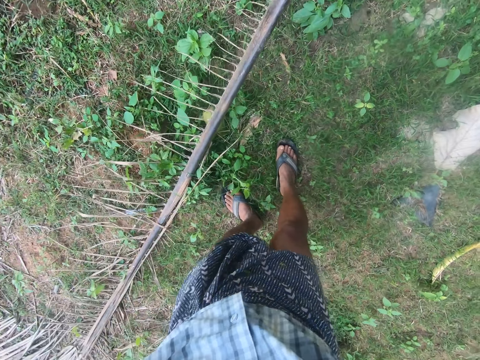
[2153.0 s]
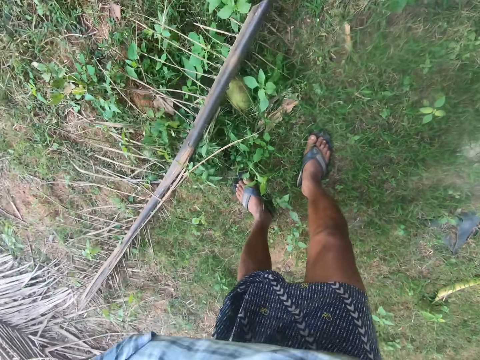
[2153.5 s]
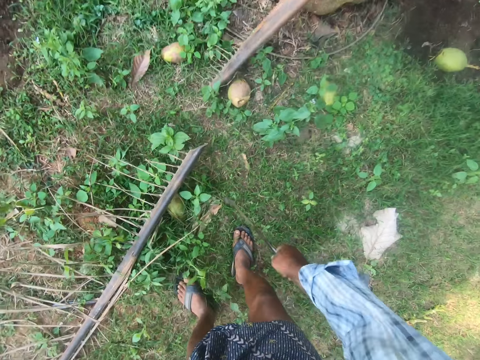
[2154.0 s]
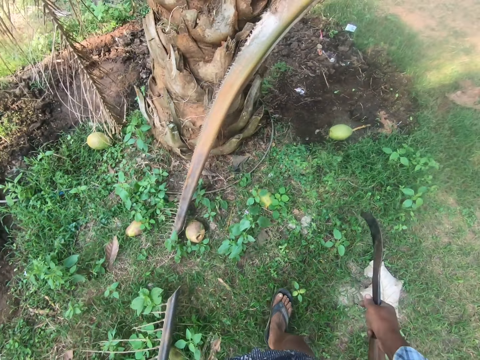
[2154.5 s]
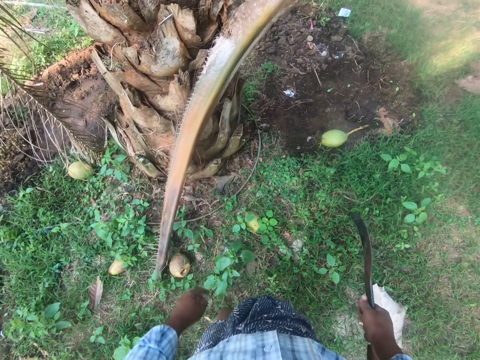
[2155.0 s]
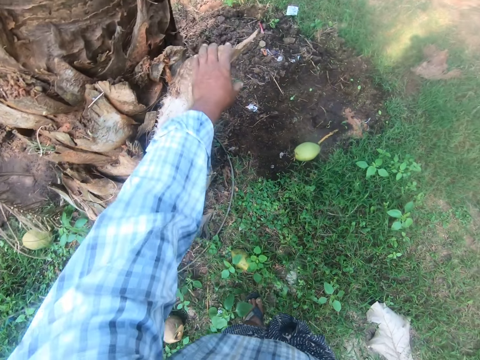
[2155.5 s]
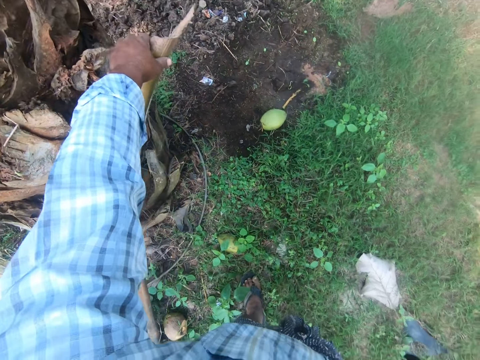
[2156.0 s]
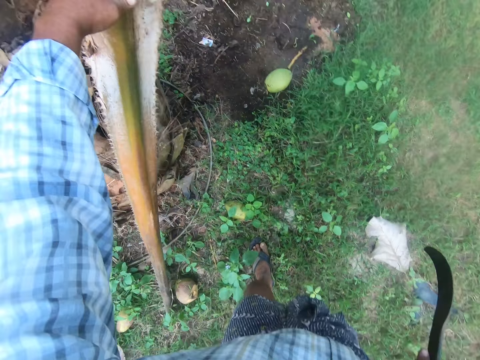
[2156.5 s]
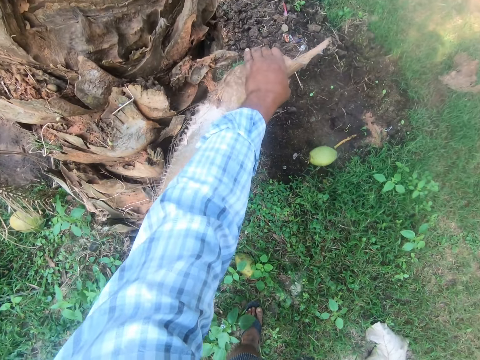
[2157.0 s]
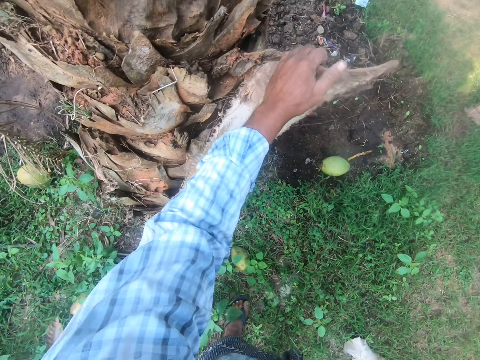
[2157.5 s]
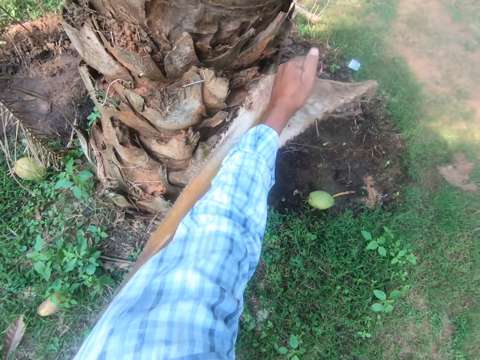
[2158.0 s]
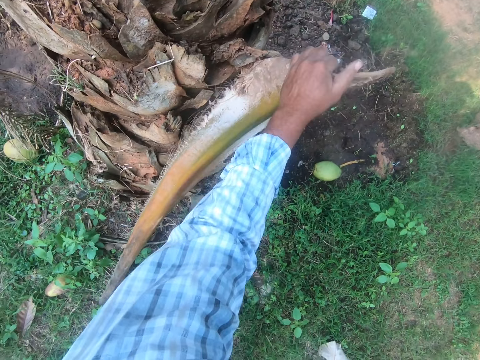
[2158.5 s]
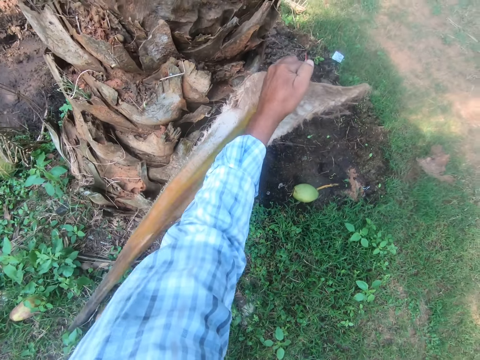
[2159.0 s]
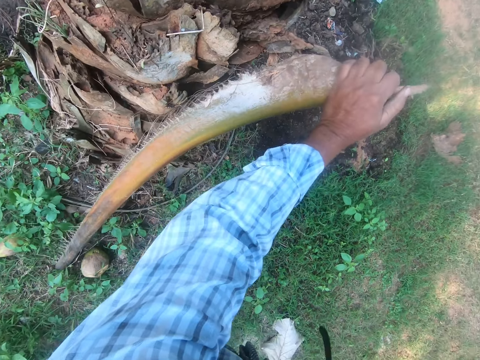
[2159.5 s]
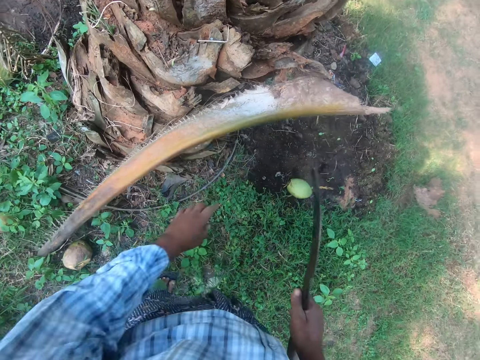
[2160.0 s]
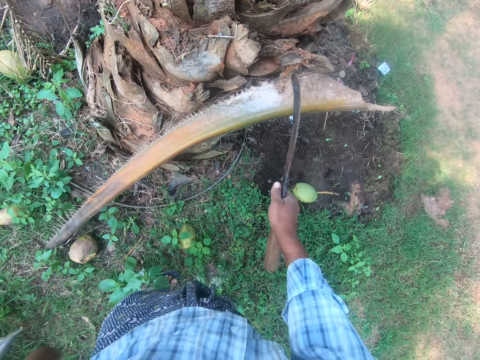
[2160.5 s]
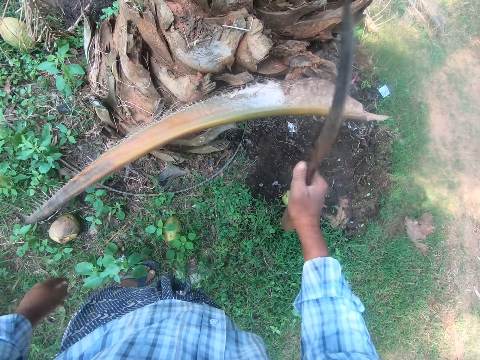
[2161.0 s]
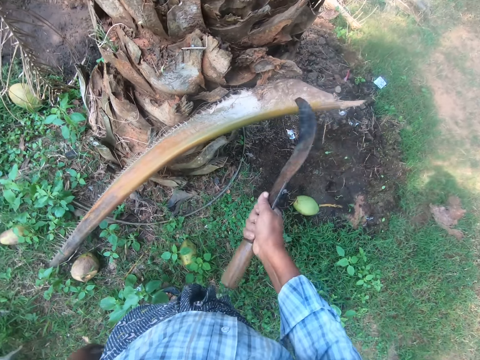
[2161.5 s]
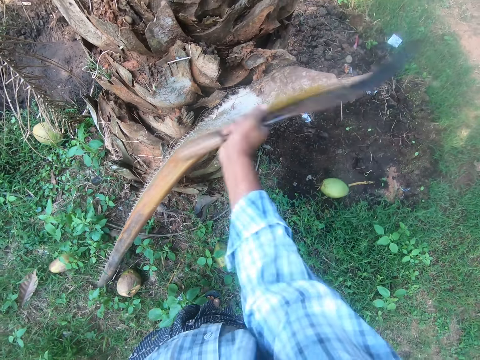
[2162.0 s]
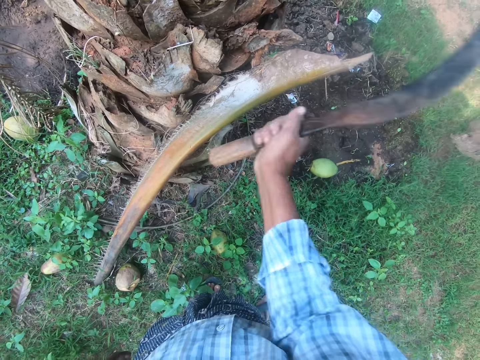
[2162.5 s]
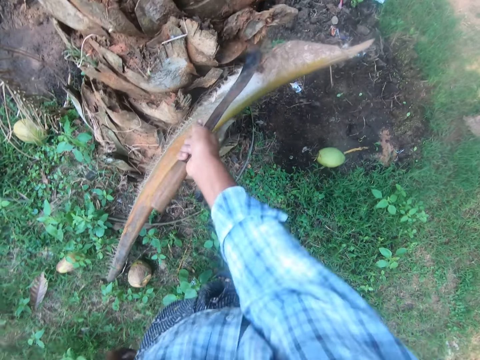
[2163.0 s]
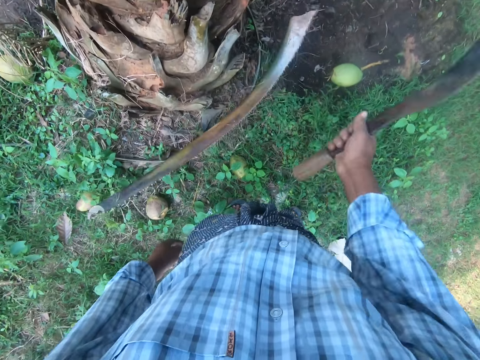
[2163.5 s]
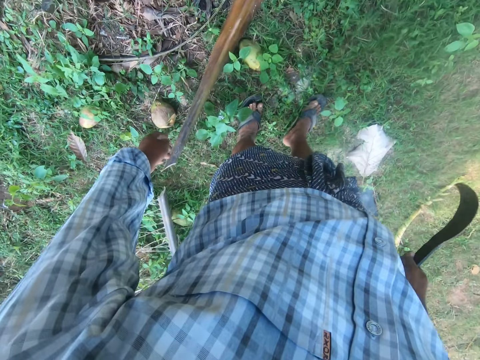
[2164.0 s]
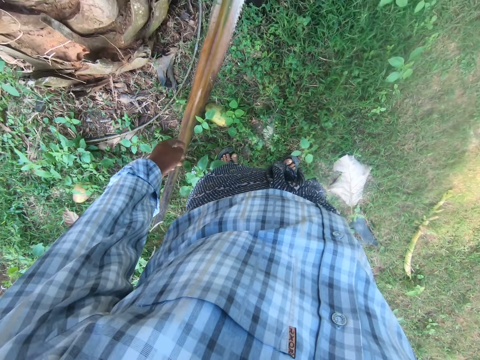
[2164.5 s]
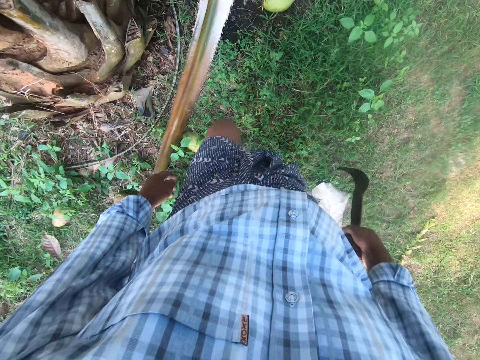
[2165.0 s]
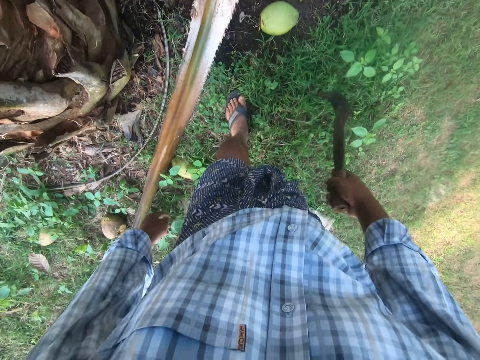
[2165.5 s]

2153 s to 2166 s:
The camera wearer cuts a rachis or palm tree branch on the floor with a sickle. They take the palm tree branch. They cut the palm tree branch. They separate a rachis from a palm tree with the sickle.

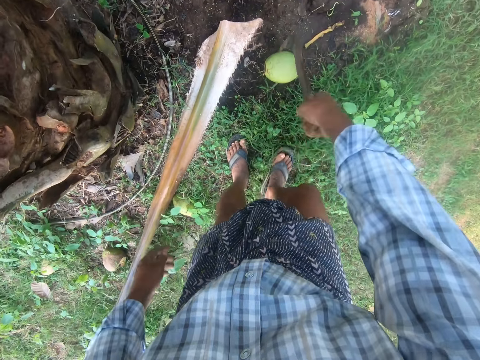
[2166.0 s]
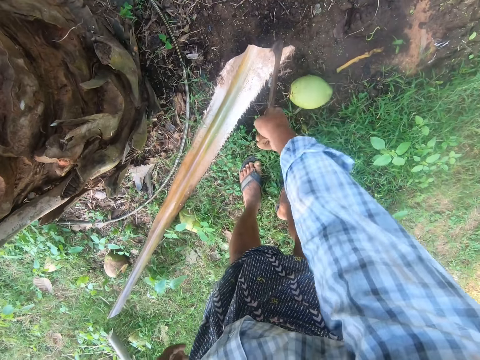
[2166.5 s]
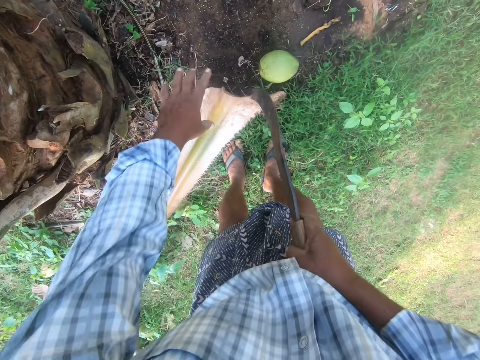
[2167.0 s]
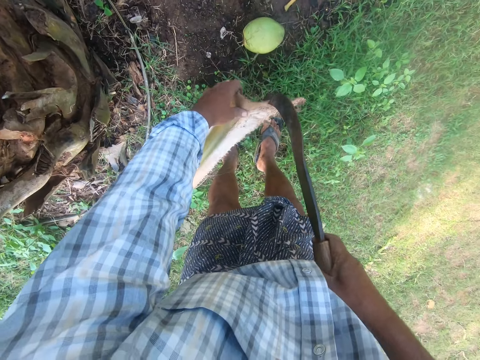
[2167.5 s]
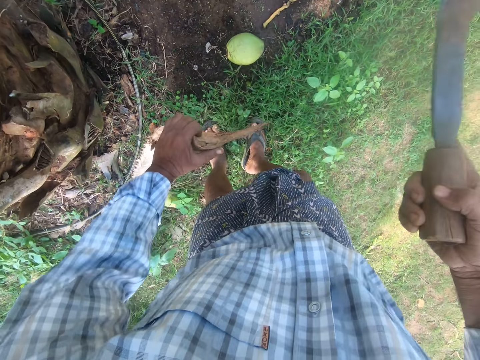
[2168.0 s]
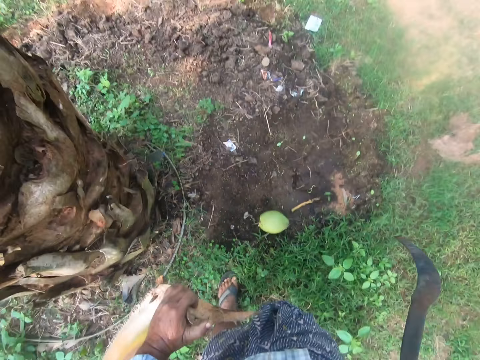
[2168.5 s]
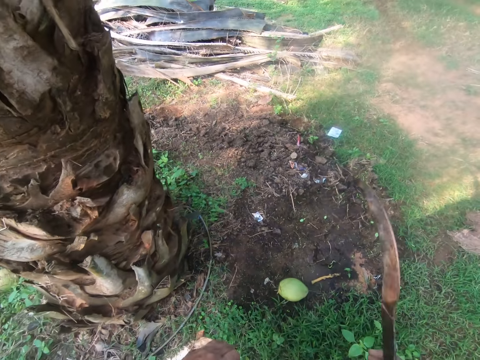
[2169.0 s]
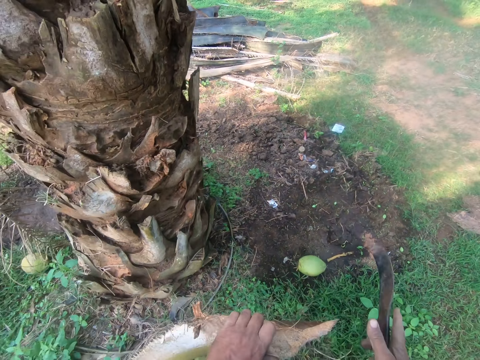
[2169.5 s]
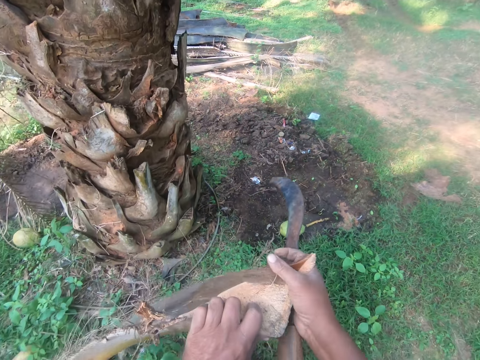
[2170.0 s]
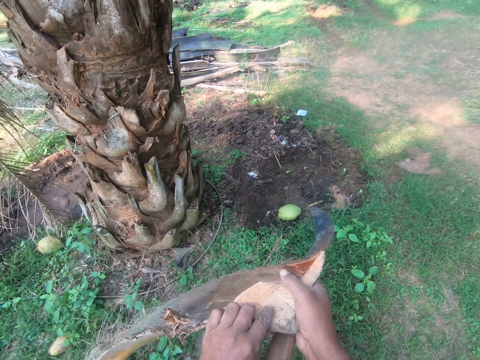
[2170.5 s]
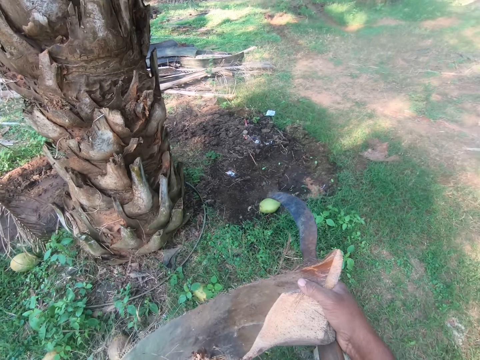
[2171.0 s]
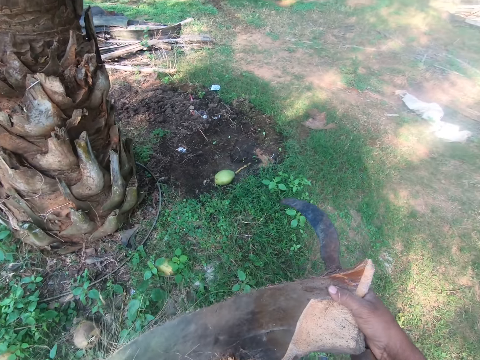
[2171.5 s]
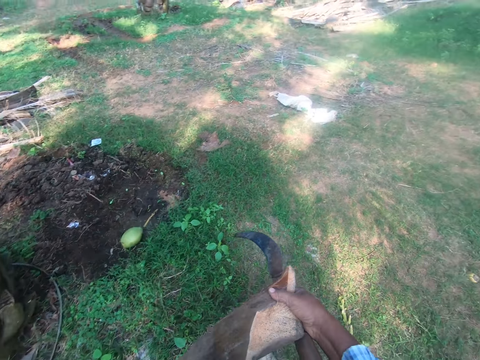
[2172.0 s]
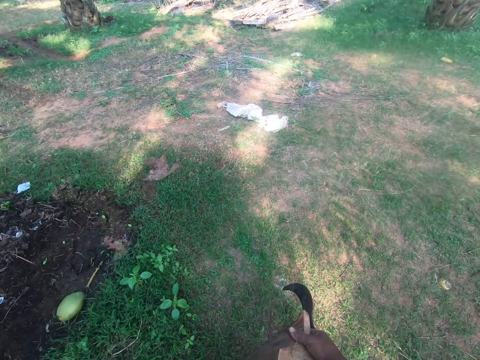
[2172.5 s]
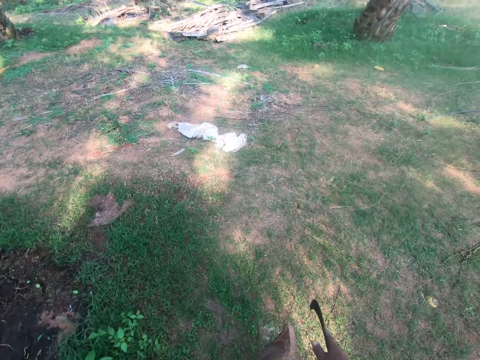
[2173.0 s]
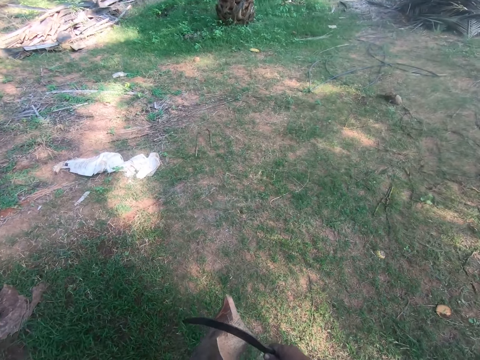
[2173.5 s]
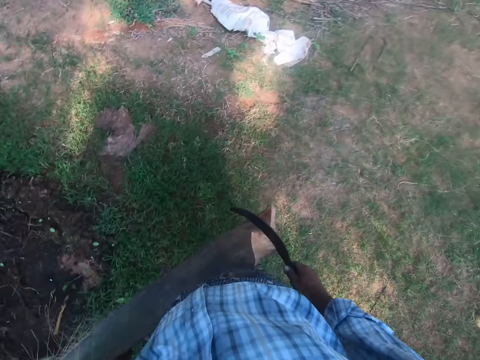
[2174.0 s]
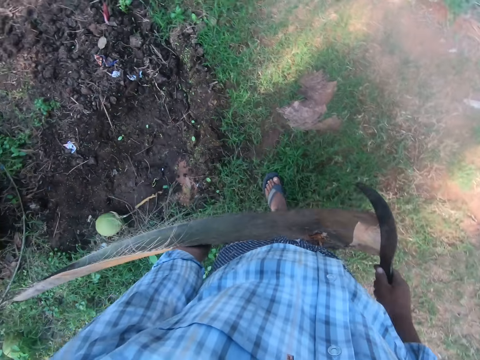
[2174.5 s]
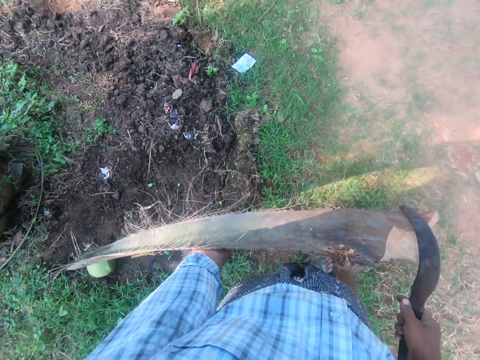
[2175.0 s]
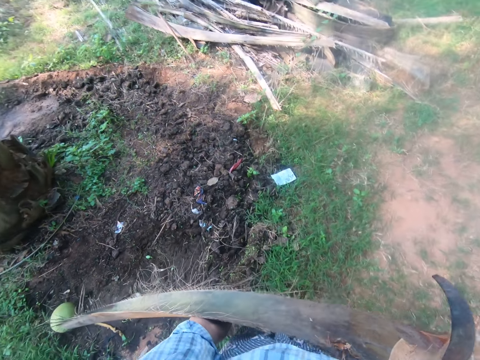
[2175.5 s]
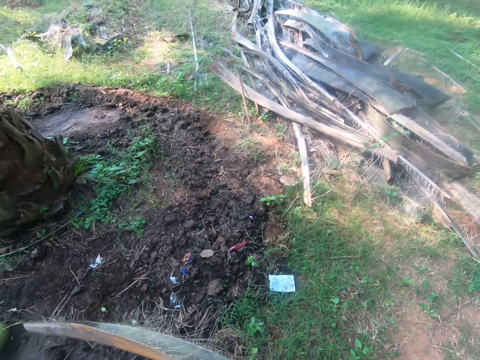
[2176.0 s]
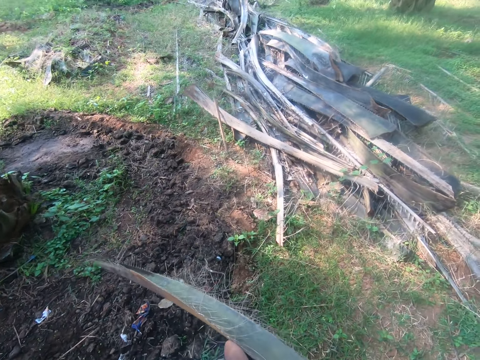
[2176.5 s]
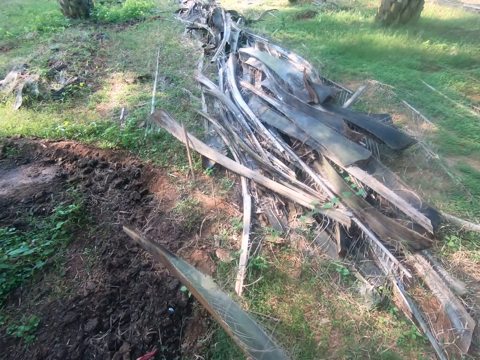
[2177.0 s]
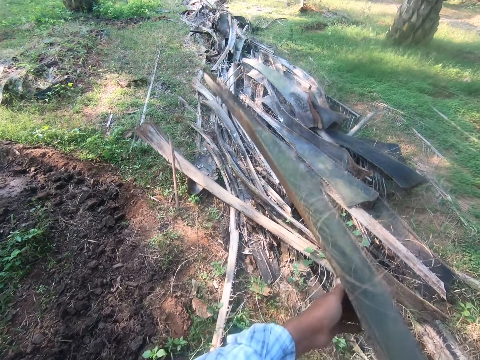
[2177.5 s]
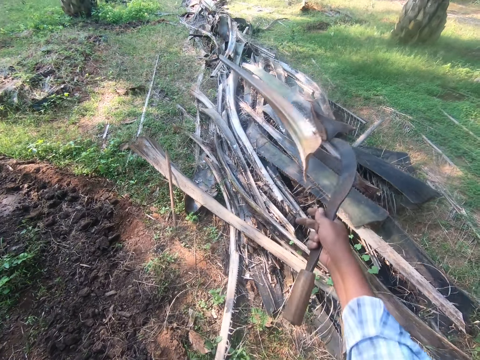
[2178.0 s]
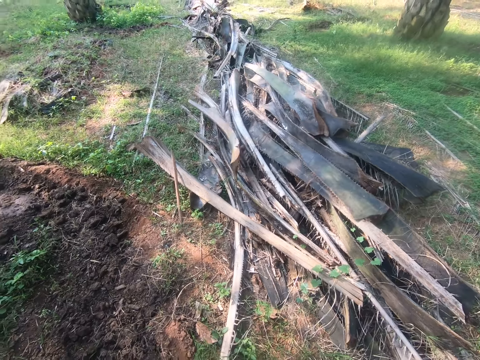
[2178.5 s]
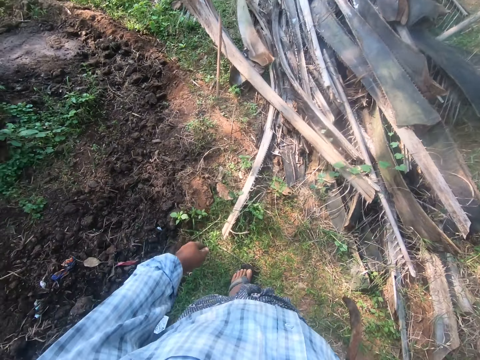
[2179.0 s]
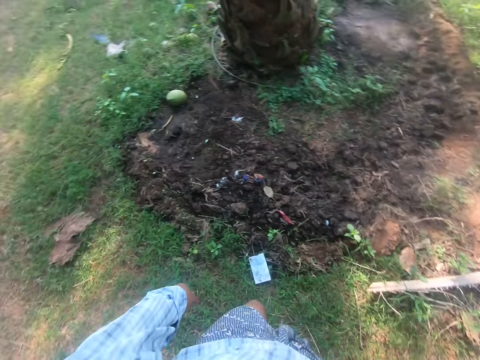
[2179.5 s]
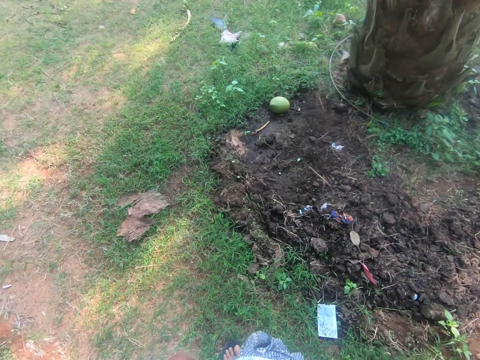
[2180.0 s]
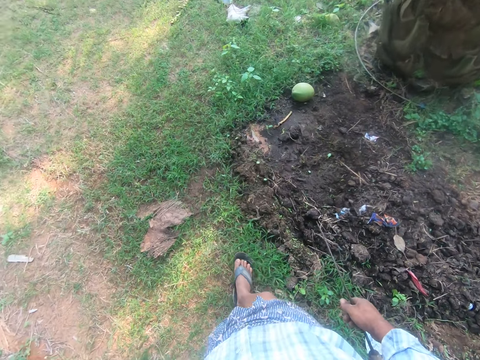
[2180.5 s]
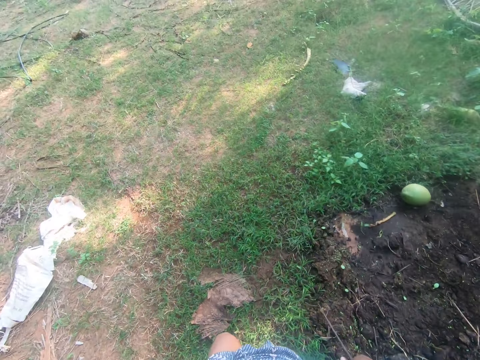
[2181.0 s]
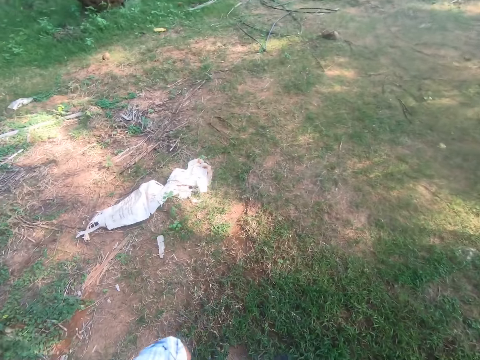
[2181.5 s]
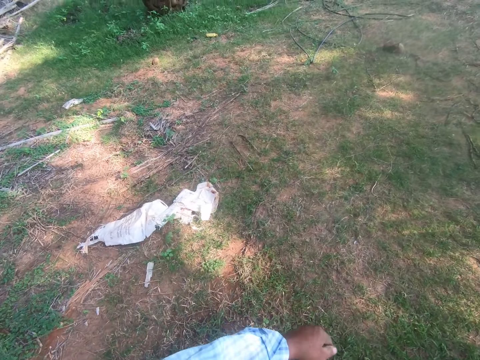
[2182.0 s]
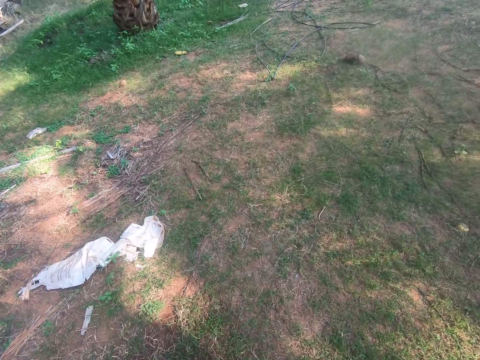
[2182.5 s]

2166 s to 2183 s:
The camera wearer picks the rachis from the ground by the tree. They walk away with the rachis in the garden, and throw the rachis on a heap of rachises. They walk around the garden.
